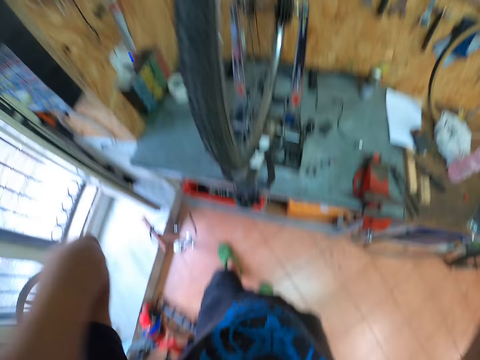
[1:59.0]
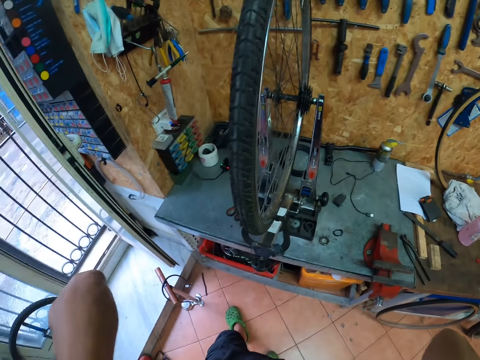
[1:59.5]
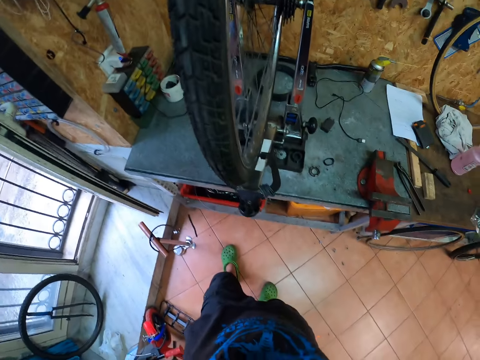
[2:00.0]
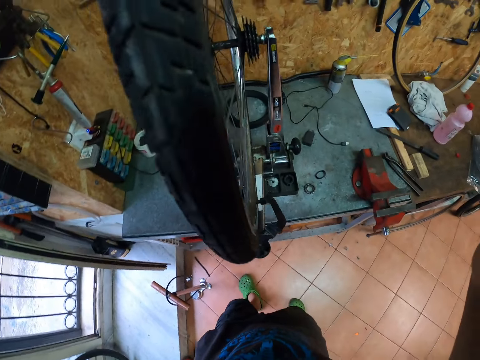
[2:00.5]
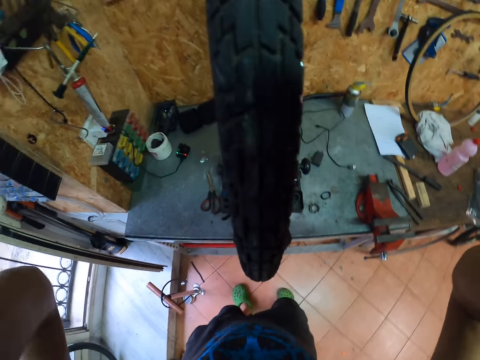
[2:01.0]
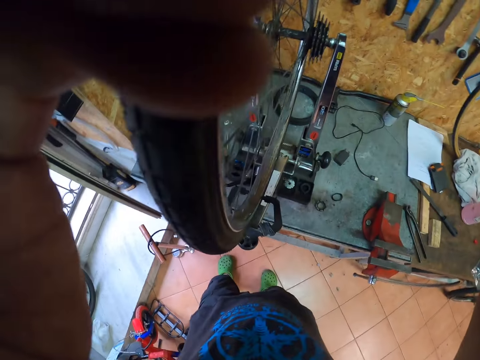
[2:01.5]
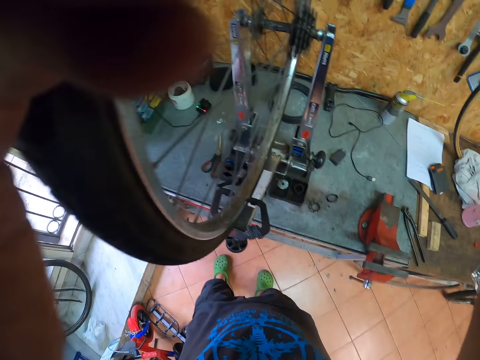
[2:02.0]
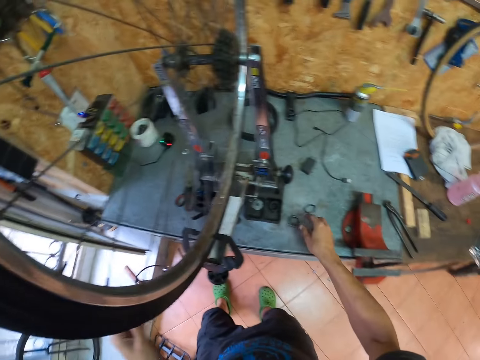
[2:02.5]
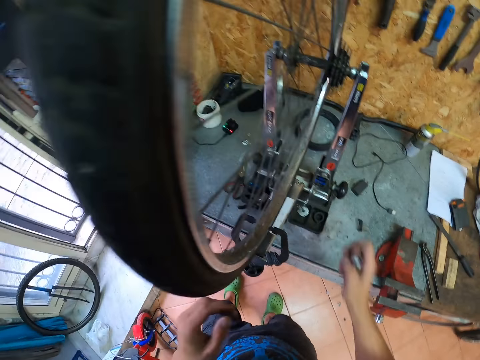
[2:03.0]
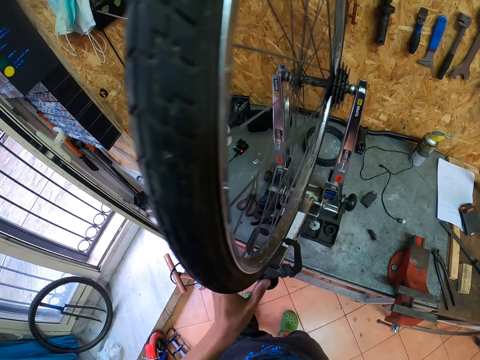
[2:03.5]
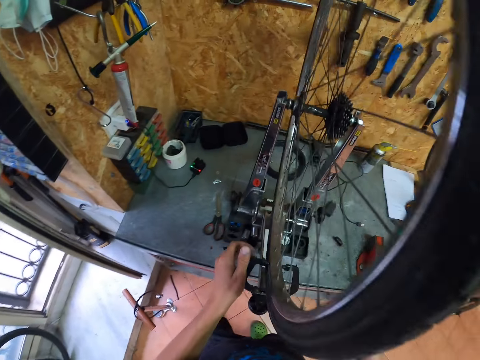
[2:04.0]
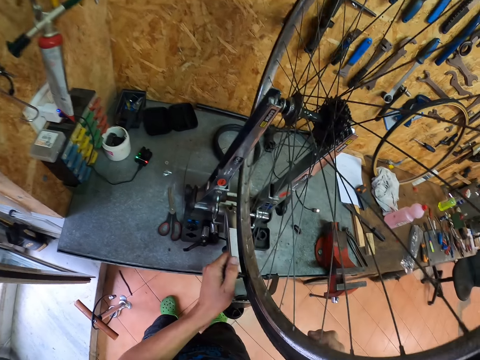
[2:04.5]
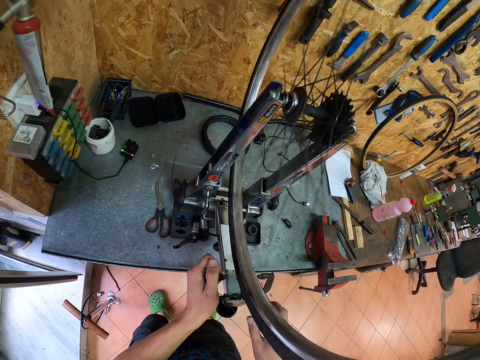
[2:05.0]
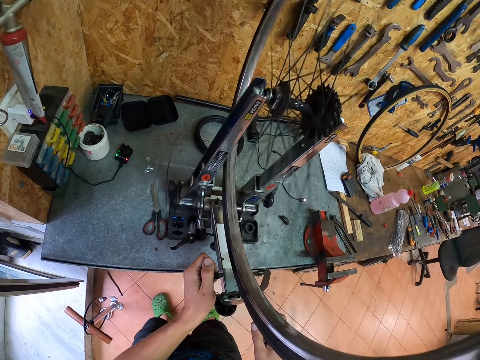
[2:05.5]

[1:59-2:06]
The camera wearer picks up the spoke spanner from the table. They pull the tire holder. They roll the bicycle wheel on the wheel truing stand.

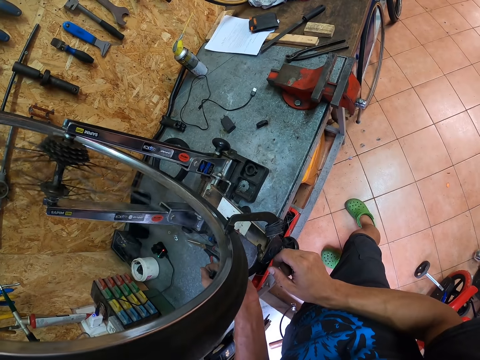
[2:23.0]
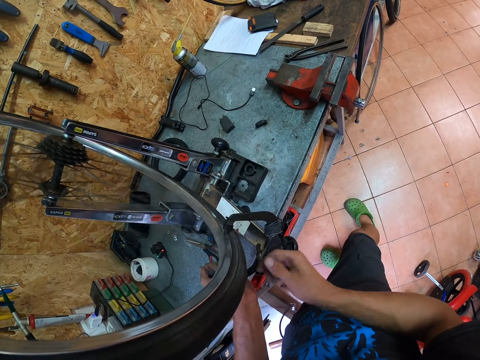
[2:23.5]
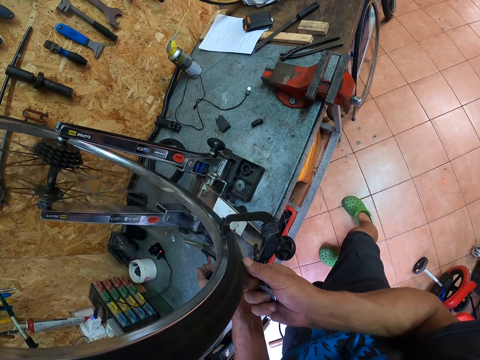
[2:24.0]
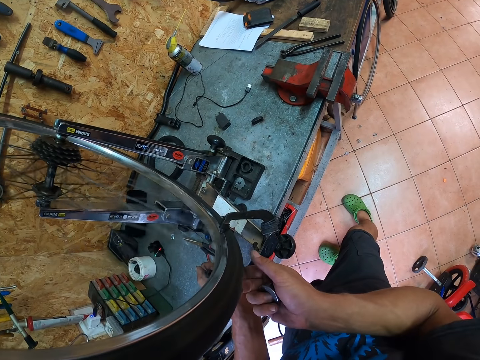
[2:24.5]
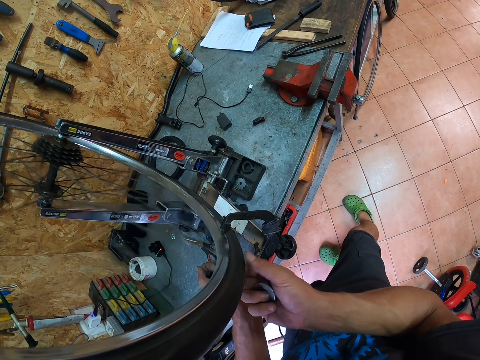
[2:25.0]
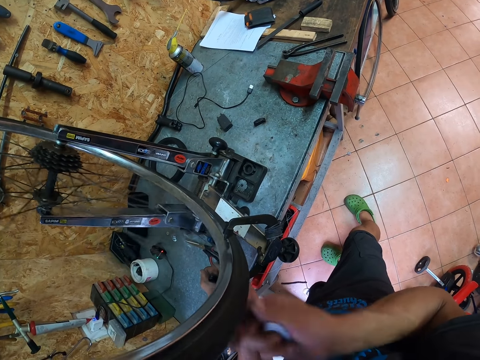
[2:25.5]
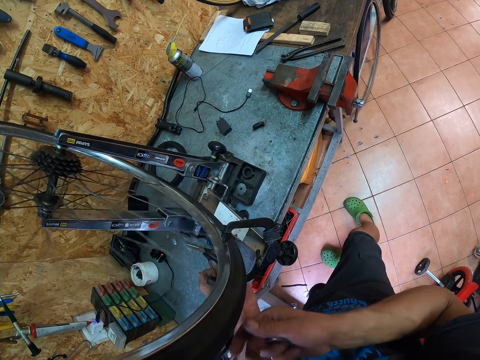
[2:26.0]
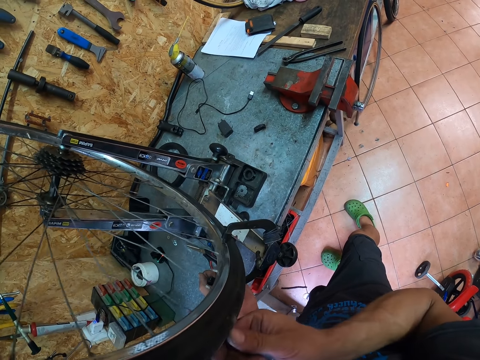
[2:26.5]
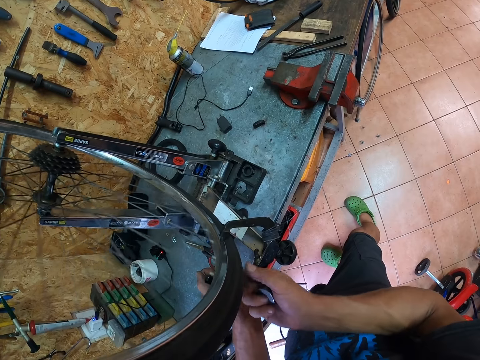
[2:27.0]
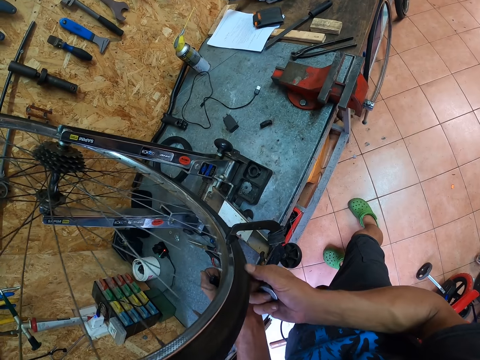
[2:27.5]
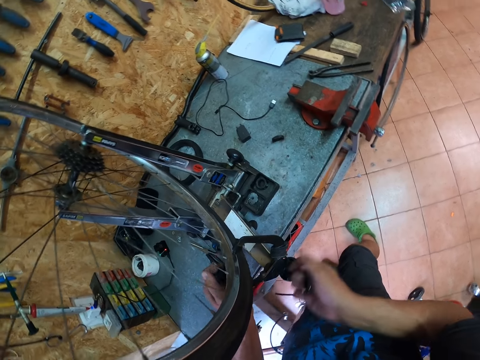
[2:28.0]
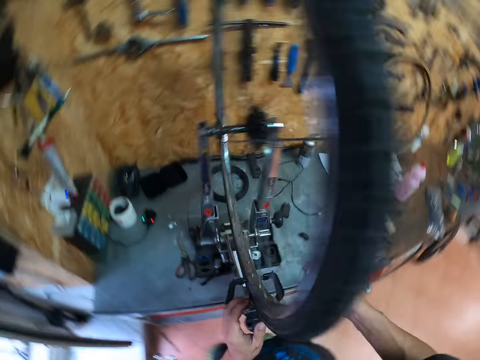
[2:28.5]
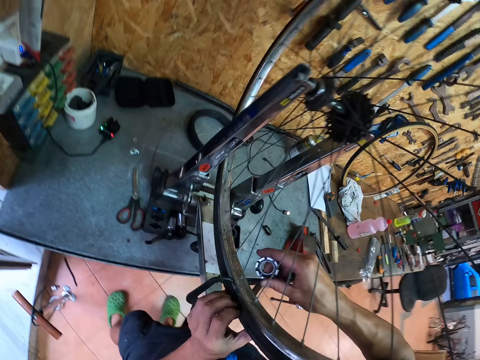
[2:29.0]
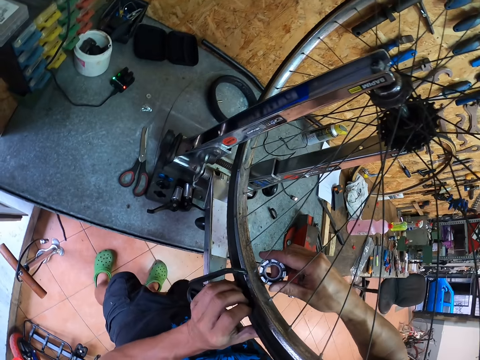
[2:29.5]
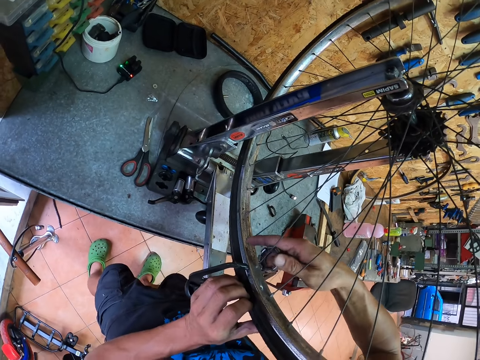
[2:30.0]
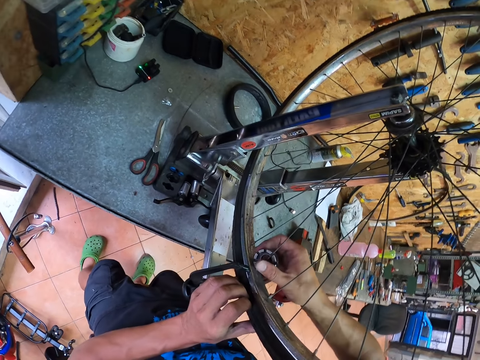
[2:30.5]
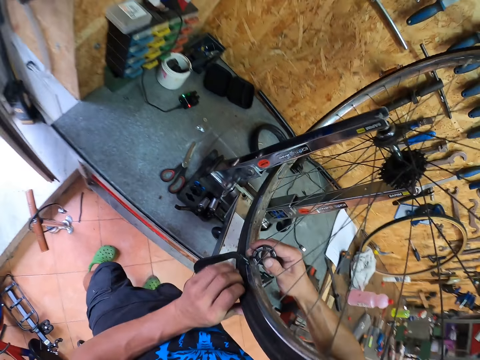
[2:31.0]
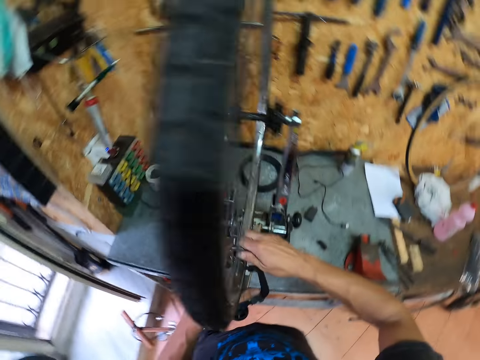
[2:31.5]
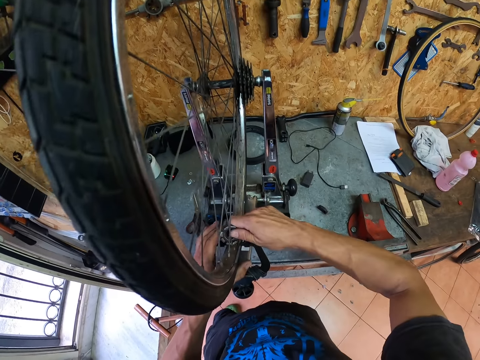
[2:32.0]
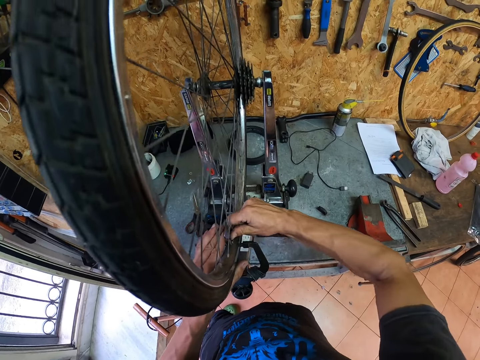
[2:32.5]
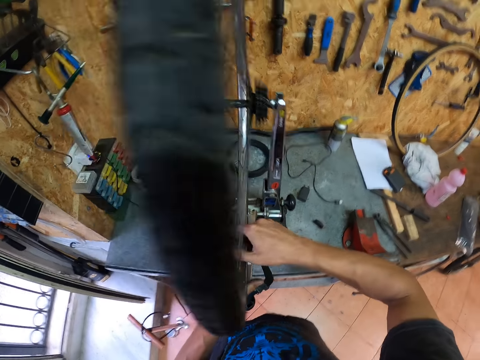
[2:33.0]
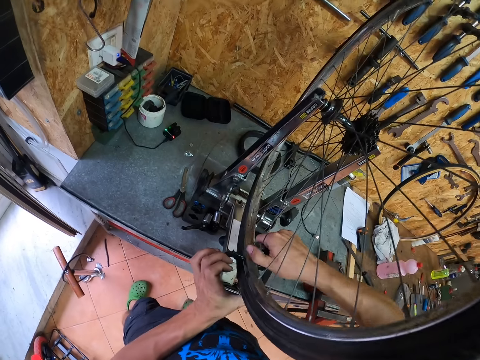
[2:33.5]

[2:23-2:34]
The camera wearer moves the bicycle wheel on the wheel truing stand. They stop the tire from spinning. They put the spoke spanner between the bicycle rim. They adjust the rim with the spoke spanner.

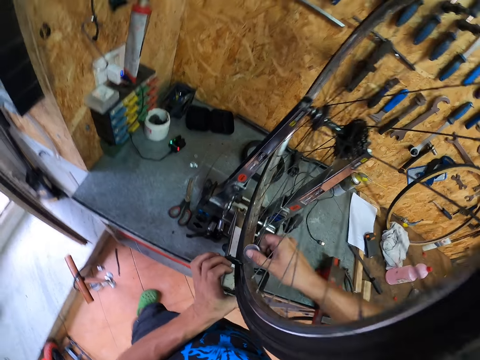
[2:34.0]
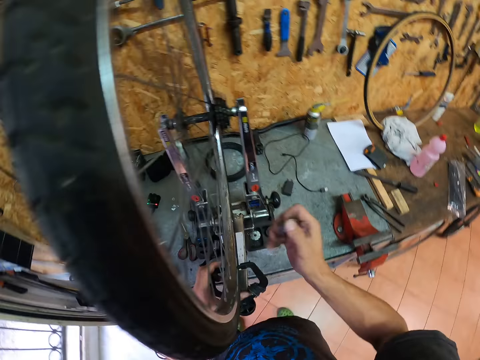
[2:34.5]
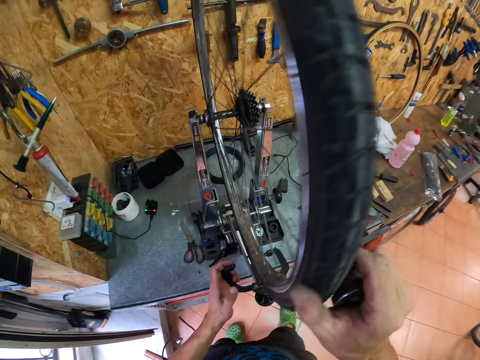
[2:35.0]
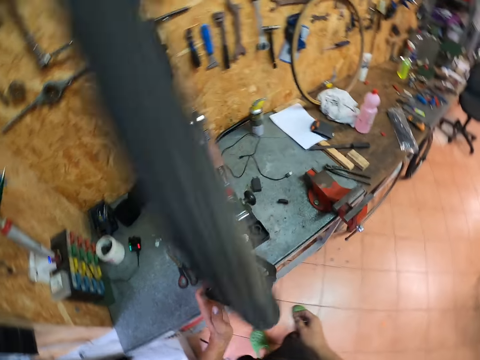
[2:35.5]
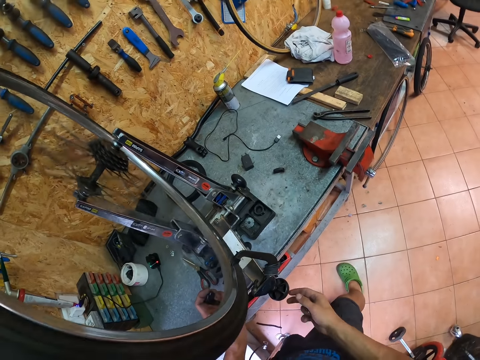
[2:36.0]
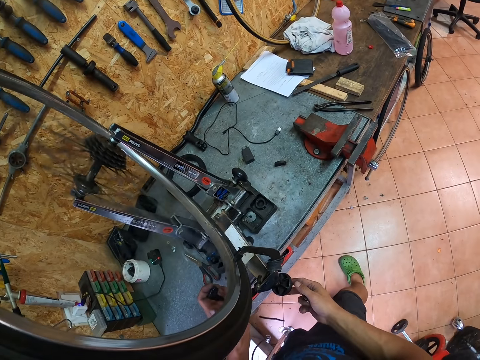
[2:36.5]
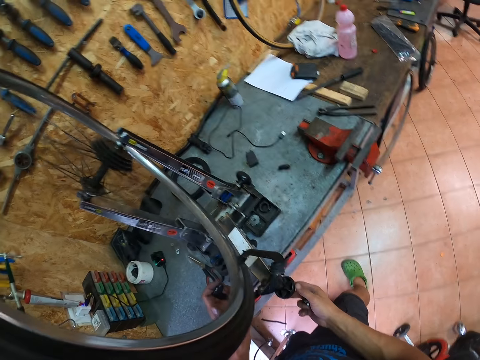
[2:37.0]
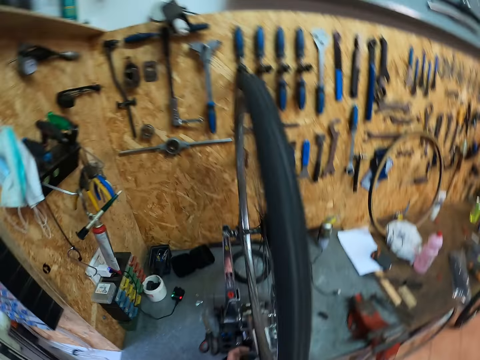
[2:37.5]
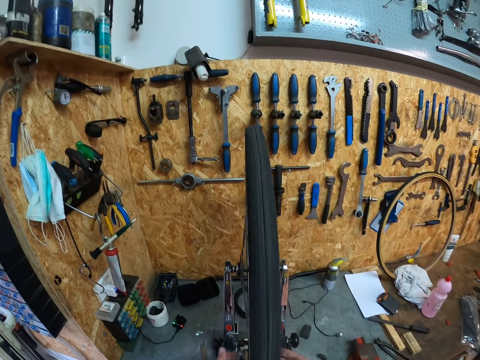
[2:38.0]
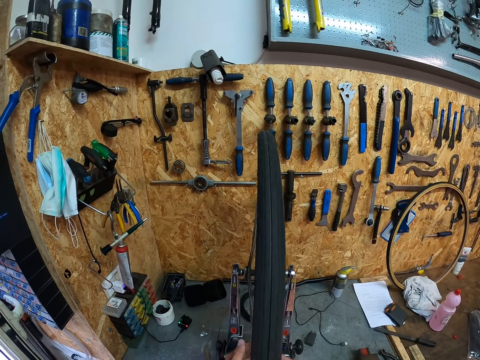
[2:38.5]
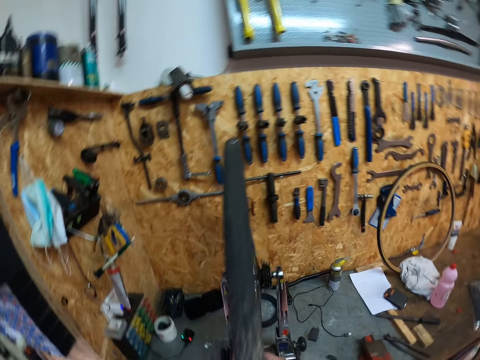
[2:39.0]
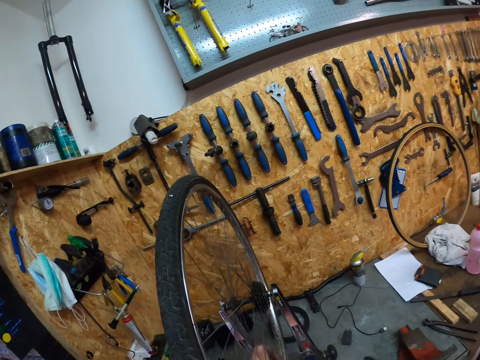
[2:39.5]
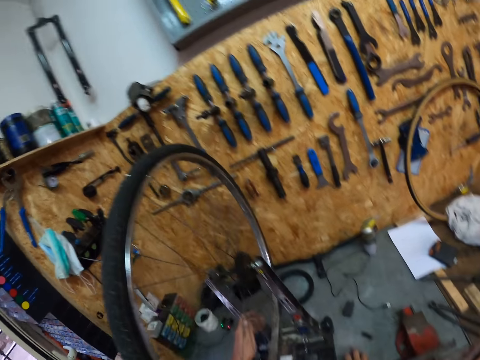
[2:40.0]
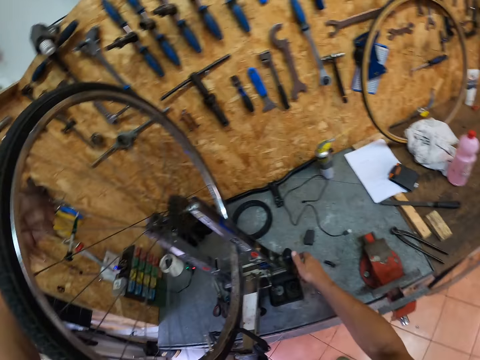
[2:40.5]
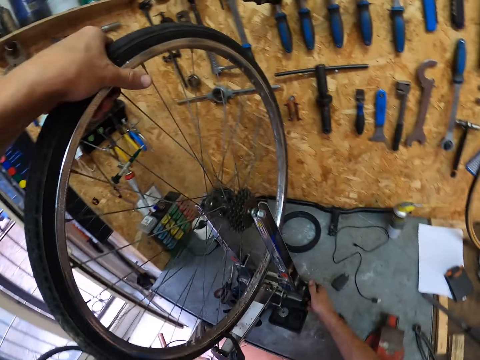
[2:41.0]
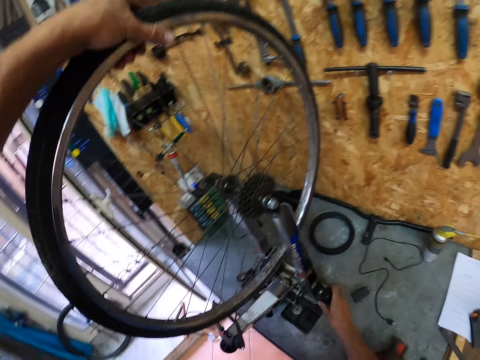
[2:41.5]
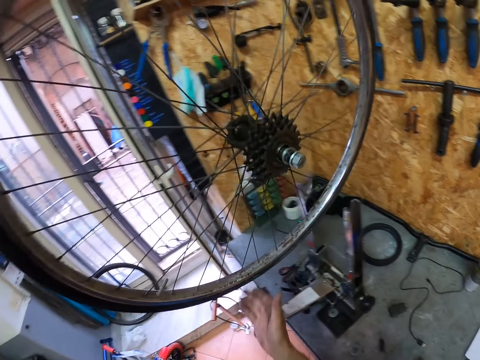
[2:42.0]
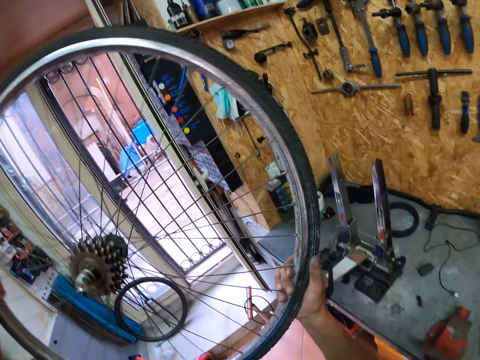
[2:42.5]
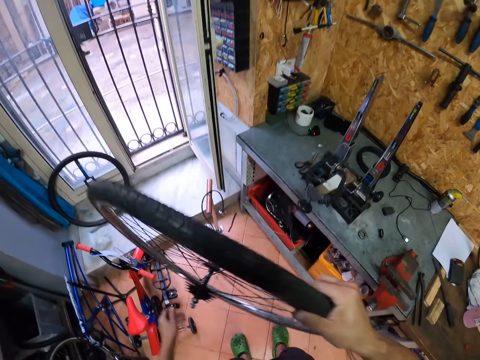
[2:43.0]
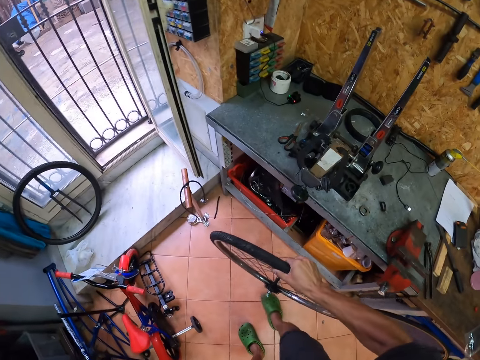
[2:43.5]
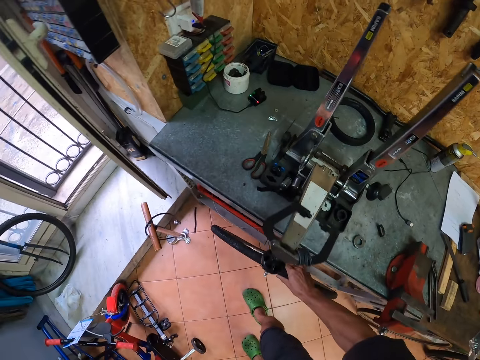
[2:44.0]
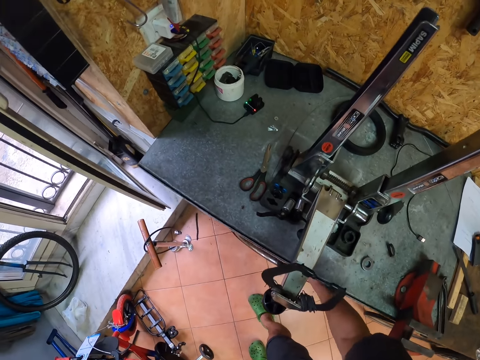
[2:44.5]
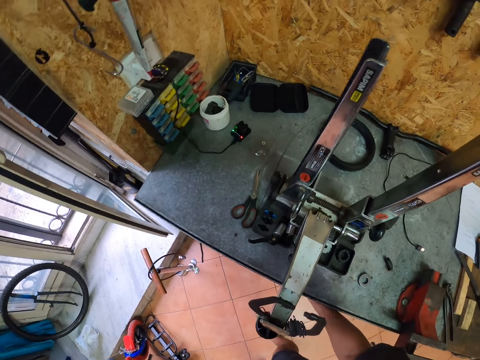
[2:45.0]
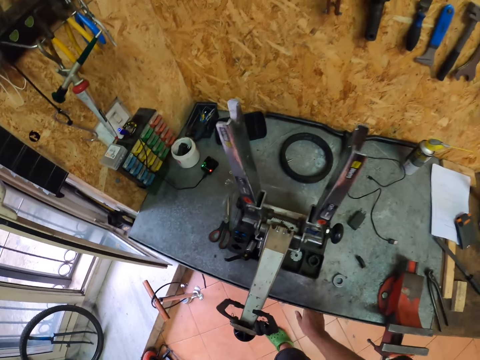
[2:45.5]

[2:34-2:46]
The camera wearer removes the spoke spanner from the rim. They roll the bicycle wheel or tire on the wheel truing stand or holder. They adjust the wheel truing stand. They stop the bicycle from rolling on the wheel truing stand. They remove the wheel of the bicycle from the wheel truing stand, and adjust the wheel truing stand. They hold the tire and unlock the tire from the holder. They put the wheel of the bicycle on the floor.
